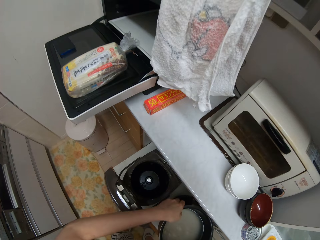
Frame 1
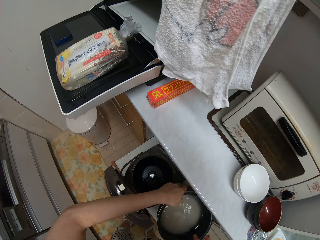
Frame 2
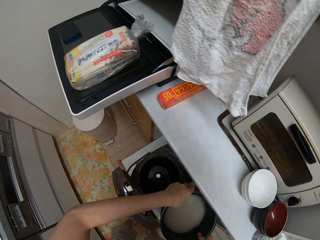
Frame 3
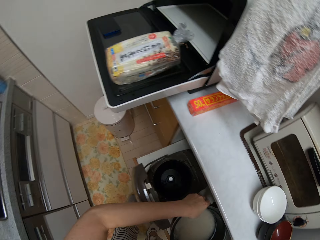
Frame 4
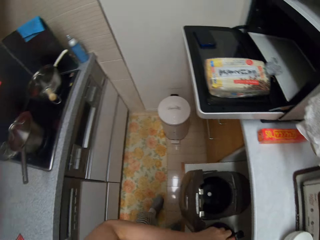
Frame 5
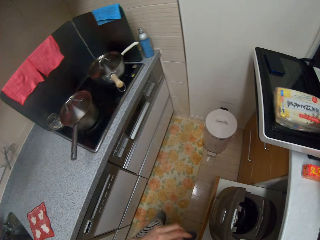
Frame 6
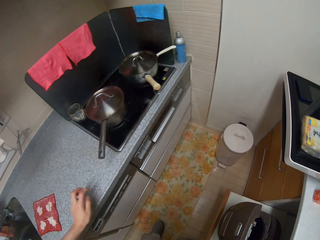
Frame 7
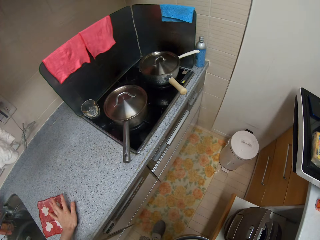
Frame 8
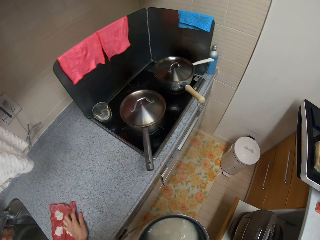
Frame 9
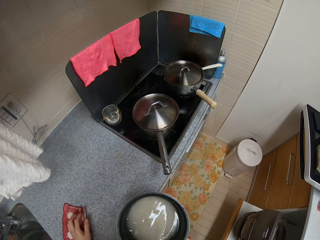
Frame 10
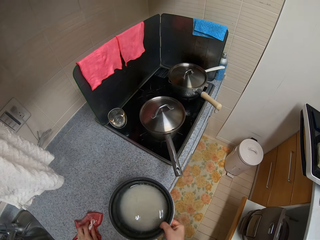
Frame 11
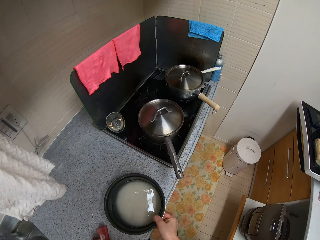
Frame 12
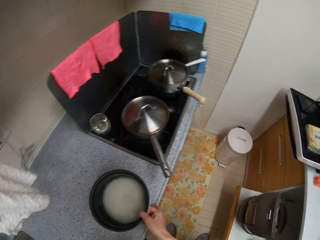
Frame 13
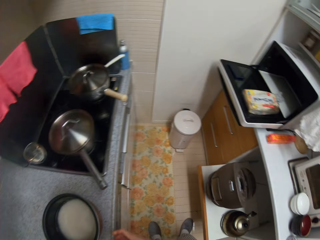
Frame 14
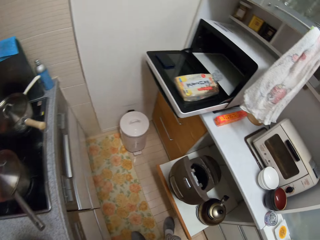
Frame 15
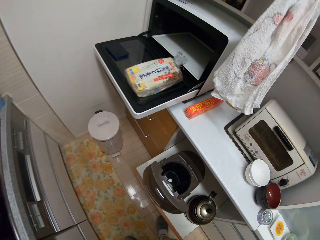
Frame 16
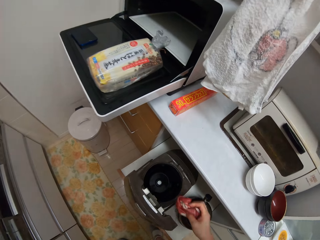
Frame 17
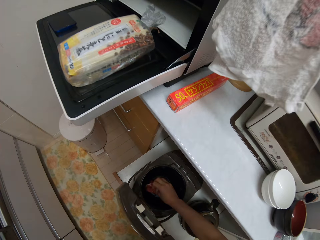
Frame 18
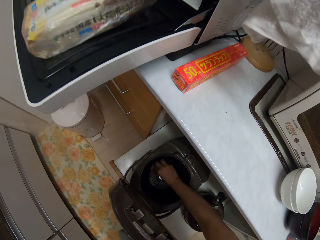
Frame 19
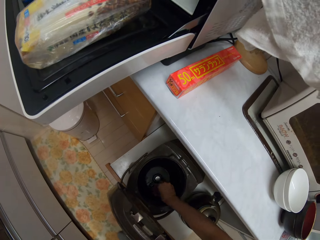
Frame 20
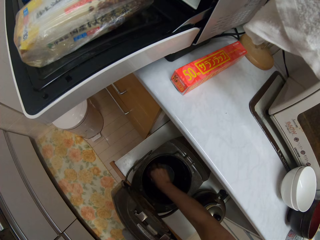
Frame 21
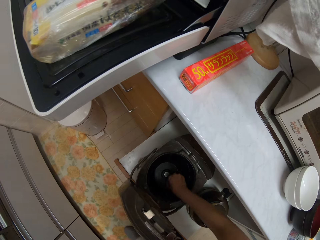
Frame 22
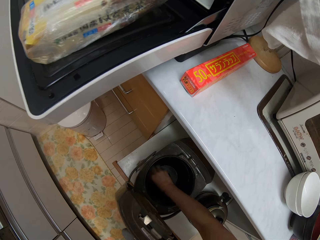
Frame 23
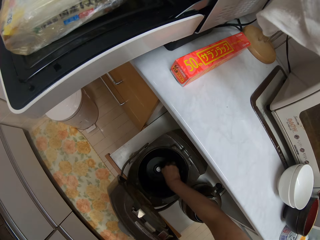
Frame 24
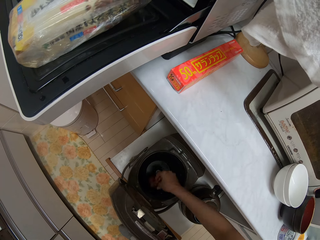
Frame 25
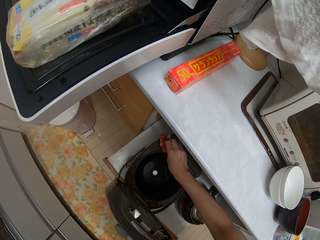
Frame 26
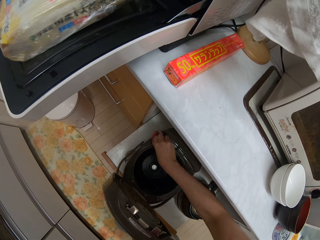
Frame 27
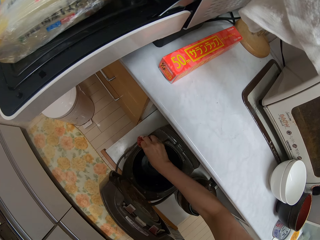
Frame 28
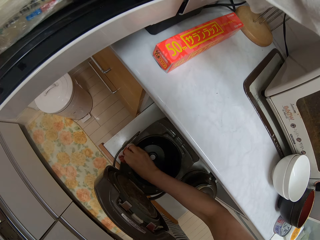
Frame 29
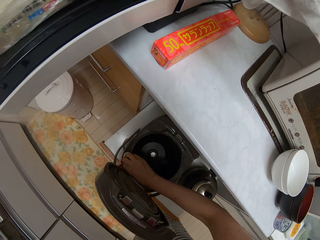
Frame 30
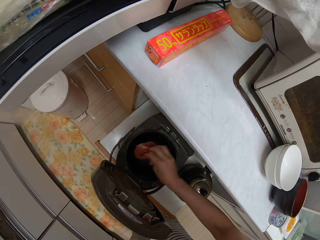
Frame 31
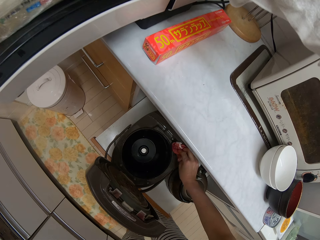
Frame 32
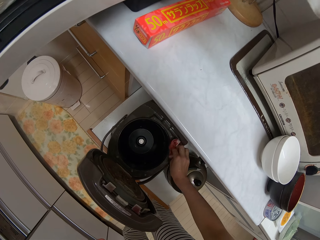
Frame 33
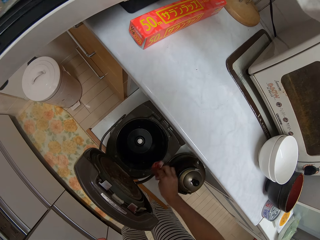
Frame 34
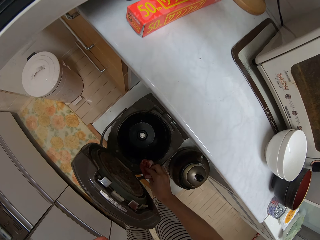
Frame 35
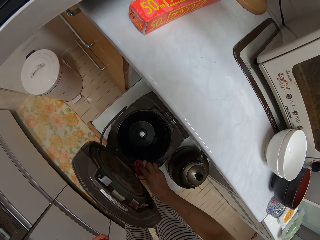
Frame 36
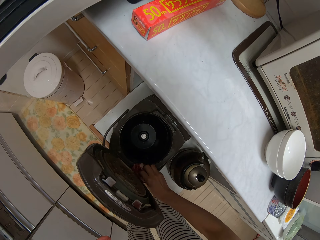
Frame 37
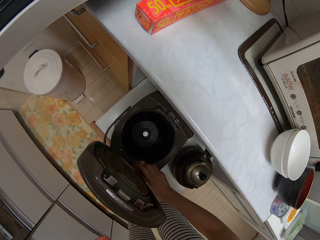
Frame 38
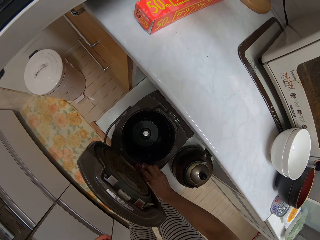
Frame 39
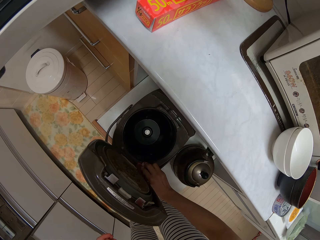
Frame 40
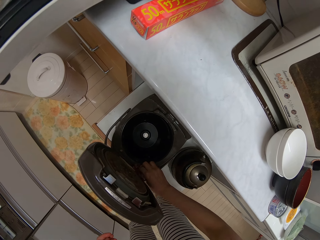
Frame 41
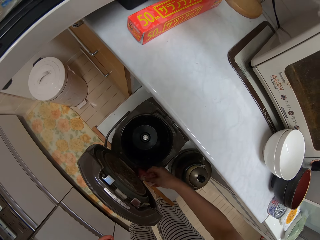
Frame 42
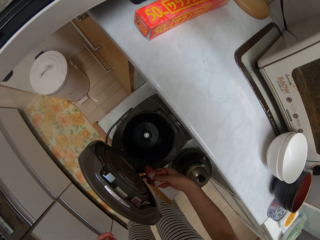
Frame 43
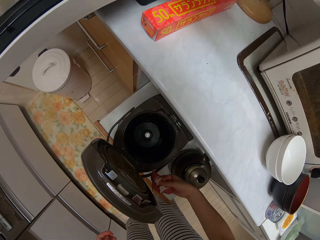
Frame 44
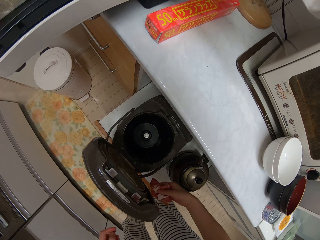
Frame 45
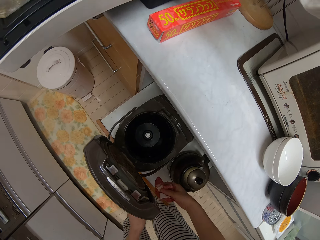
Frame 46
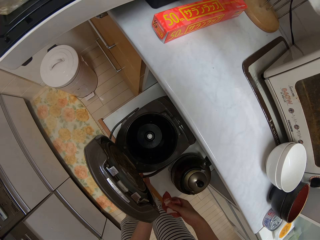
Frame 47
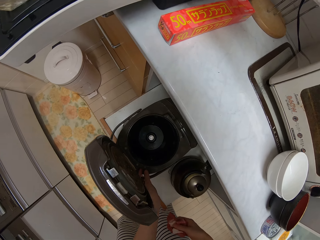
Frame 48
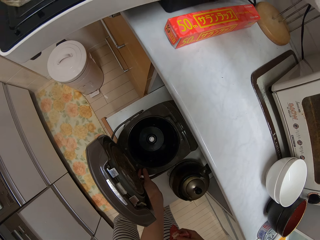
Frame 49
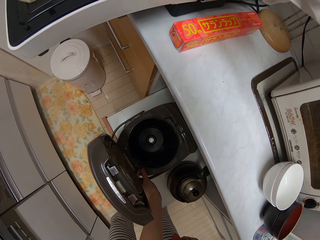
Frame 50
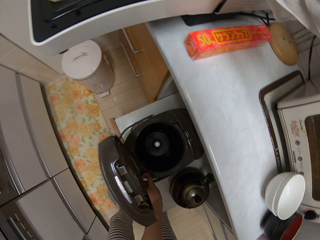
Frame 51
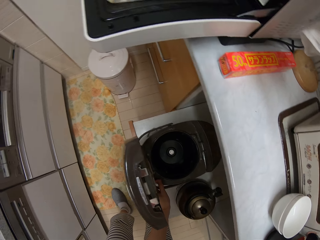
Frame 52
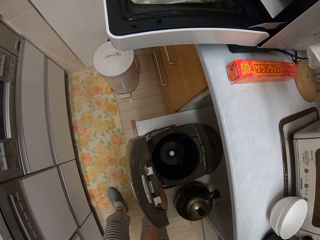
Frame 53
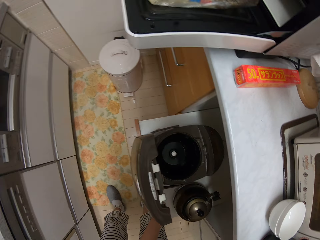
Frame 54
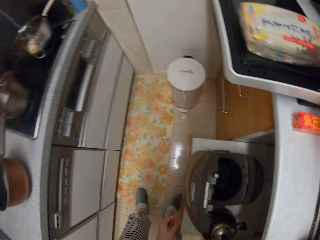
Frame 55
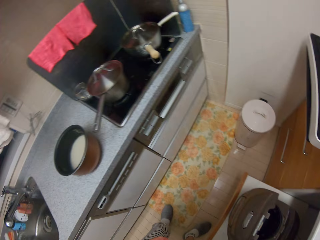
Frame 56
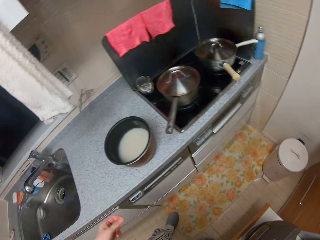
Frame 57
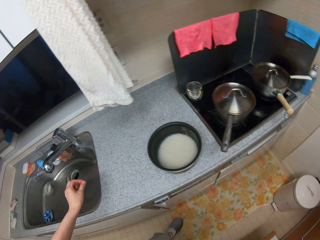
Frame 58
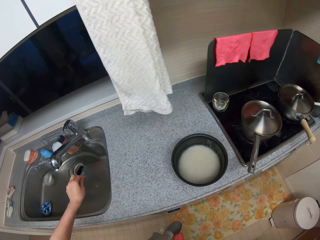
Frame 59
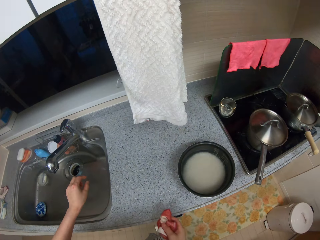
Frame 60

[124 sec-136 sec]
The camera wearer picks up a napkin with their left hand. They drop a bowl of rice on a kitchen countertop using their right hand. They clean inside a rice cooker using the napkin. They clean the top of the rice cooker using the napkin. They pick dirt from the rice cooker with their left hand.

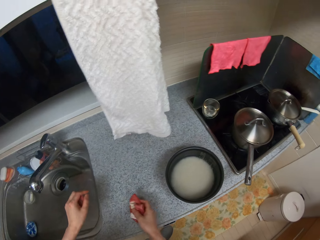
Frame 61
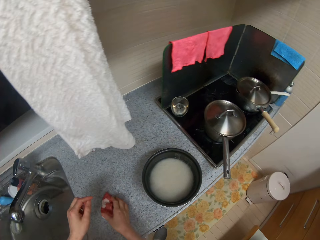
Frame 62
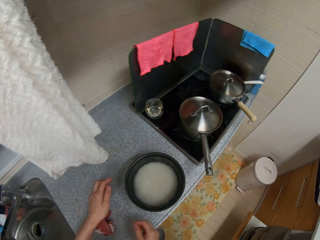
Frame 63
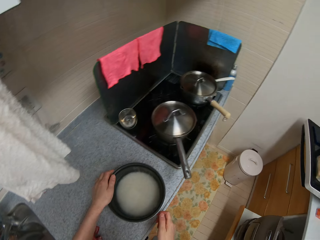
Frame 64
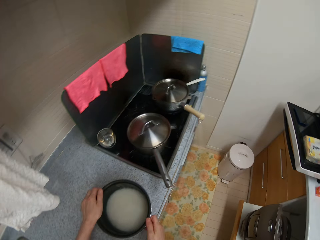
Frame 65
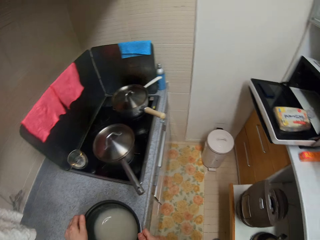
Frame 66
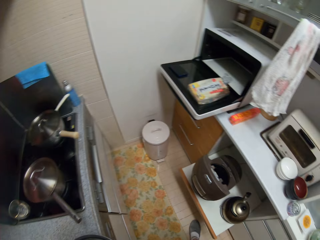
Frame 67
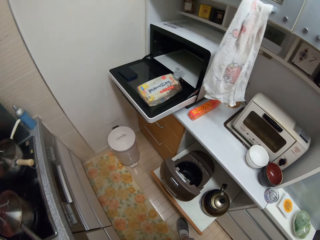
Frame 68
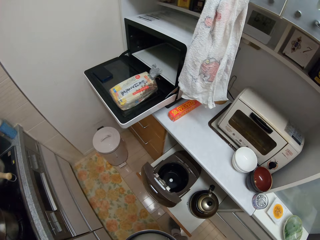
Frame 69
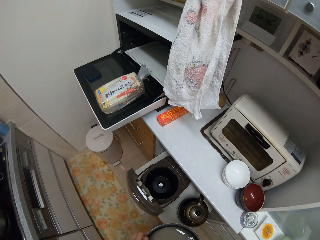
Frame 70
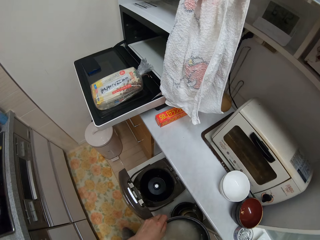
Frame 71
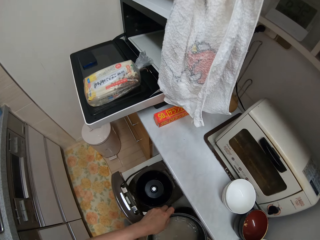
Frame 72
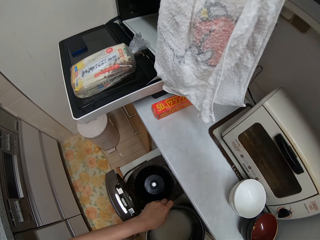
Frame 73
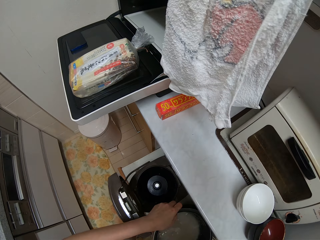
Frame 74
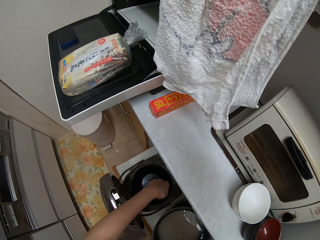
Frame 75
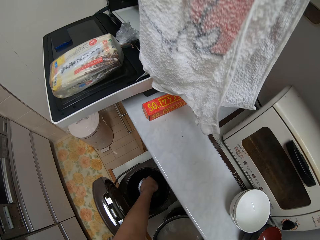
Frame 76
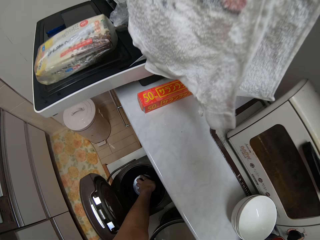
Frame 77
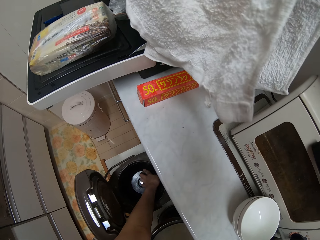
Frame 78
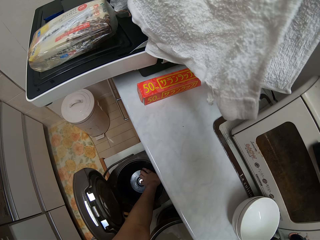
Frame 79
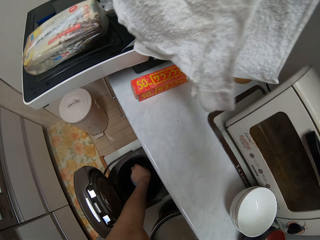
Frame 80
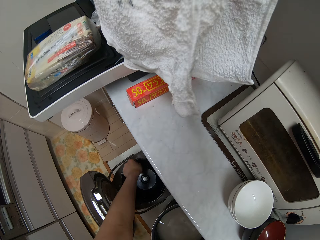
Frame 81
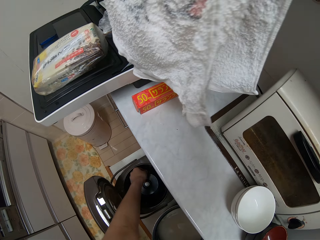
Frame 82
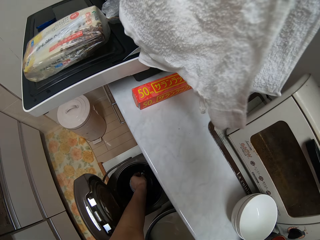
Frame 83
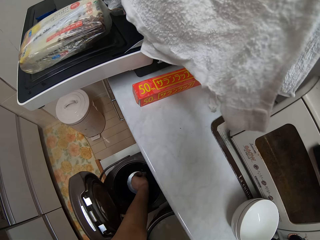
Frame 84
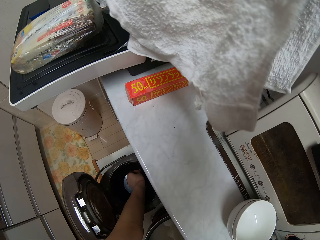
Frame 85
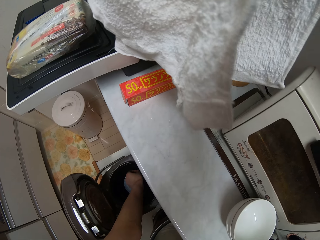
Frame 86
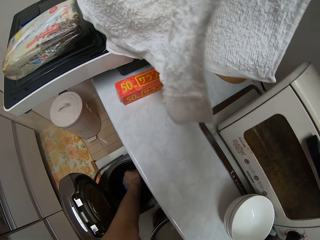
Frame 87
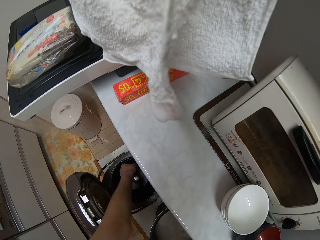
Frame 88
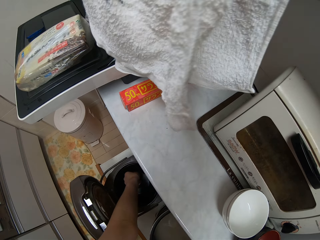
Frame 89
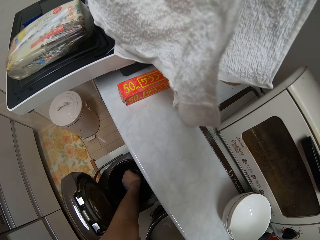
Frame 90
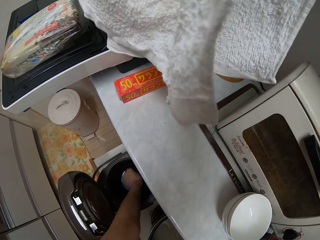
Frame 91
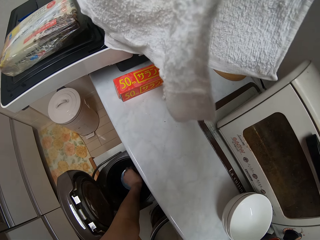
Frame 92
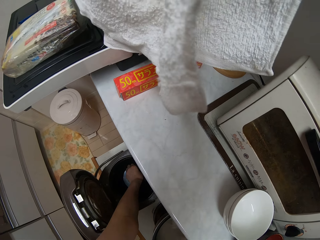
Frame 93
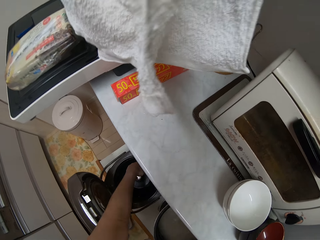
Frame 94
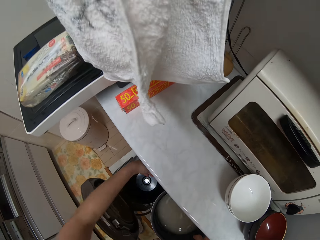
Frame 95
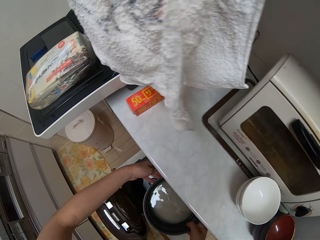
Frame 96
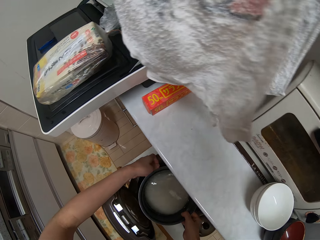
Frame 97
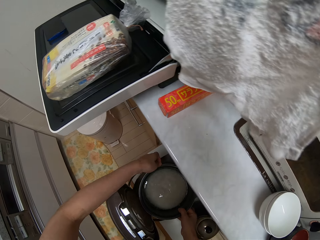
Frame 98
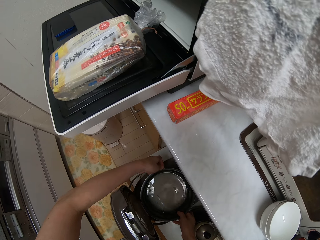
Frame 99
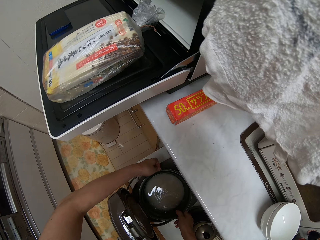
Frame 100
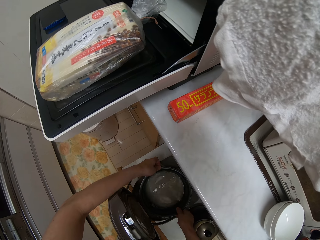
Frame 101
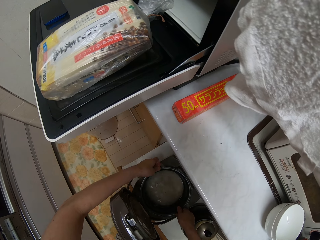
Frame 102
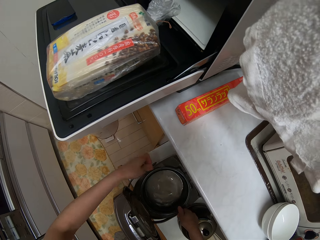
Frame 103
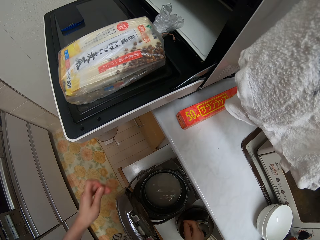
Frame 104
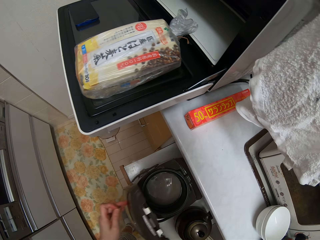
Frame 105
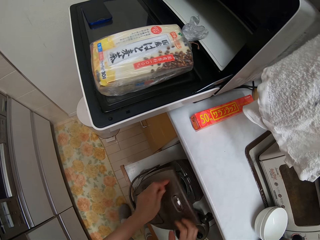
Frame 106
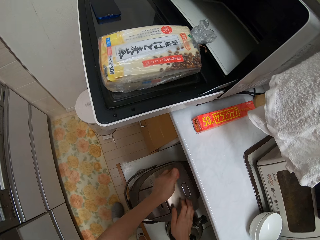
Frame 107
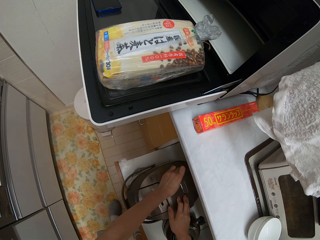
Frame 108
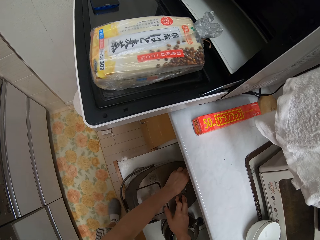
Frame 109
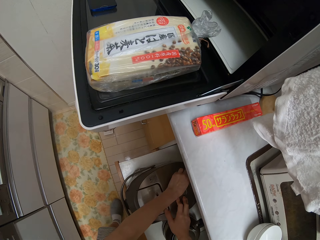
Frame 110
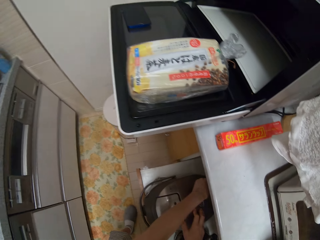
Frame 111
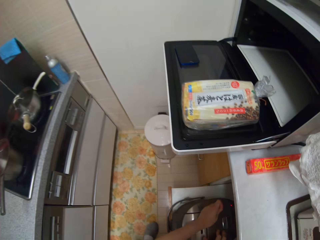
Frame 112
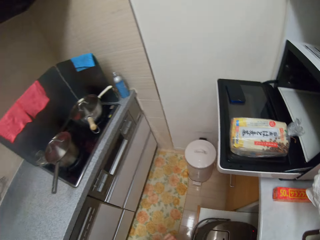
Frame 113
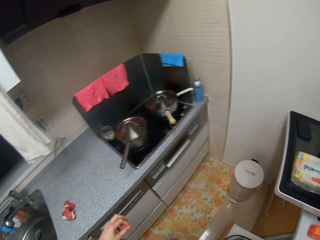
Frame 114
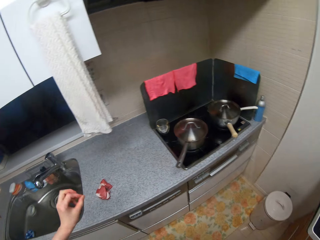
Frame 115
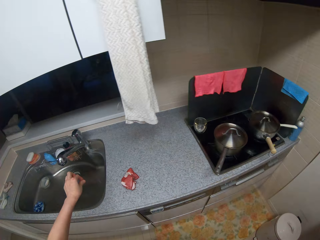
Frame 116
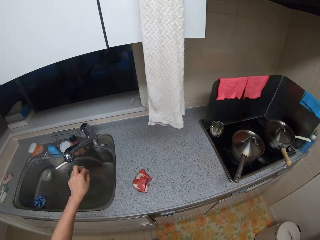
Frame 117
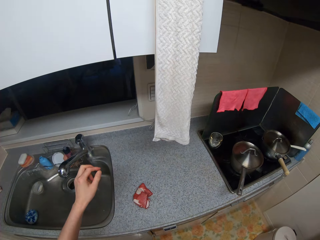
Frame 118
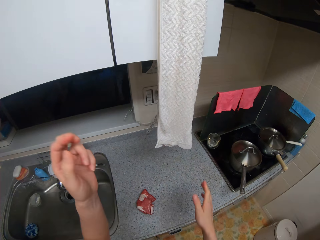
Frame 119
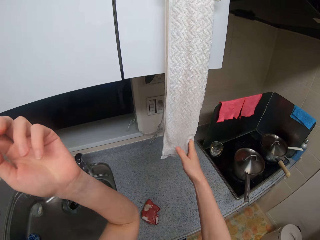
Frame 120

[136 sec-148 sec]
The camera wearer drops a napkin on a kitchen countertop using their right hand. They pick up a bowl of rice with both hands. They adjust the bottom of a rice cooker. They dip their left hand in the rice cooker. They pick out dirt using their left hand. They put the bowl of rice in the rice cooker using both hands. They close the rice cooker with their left hand.
